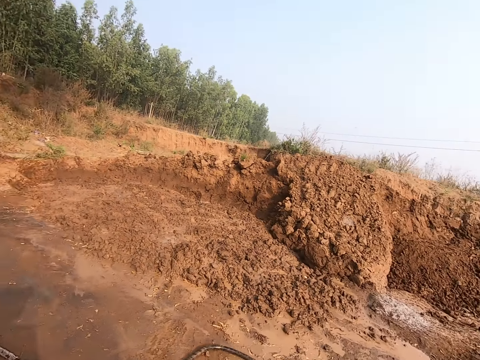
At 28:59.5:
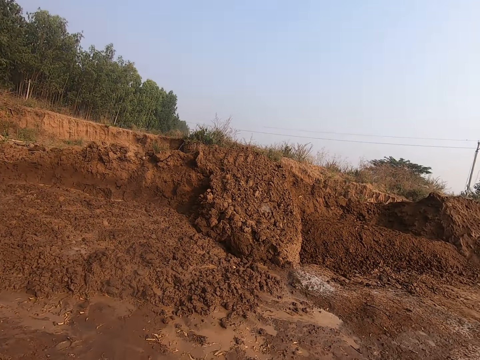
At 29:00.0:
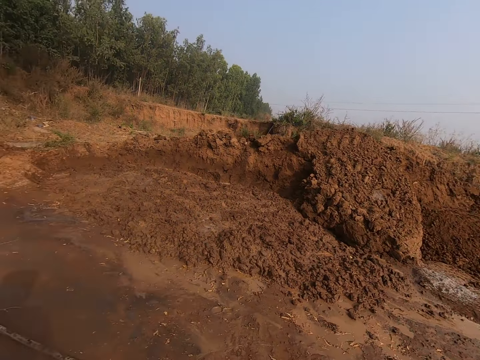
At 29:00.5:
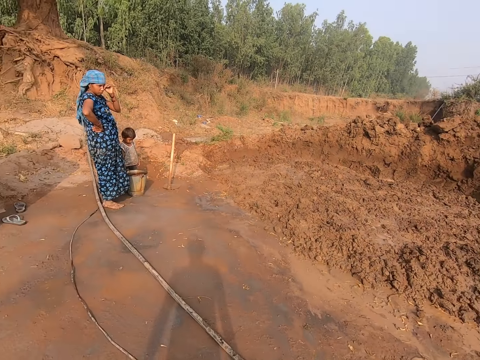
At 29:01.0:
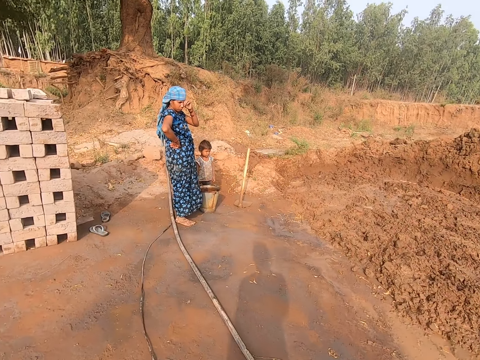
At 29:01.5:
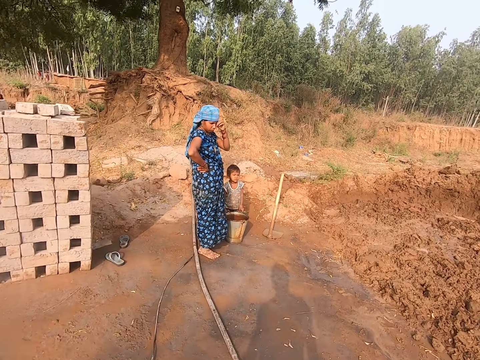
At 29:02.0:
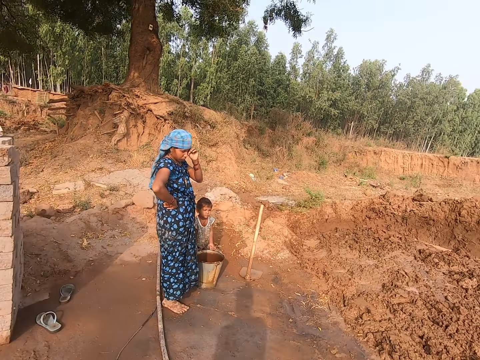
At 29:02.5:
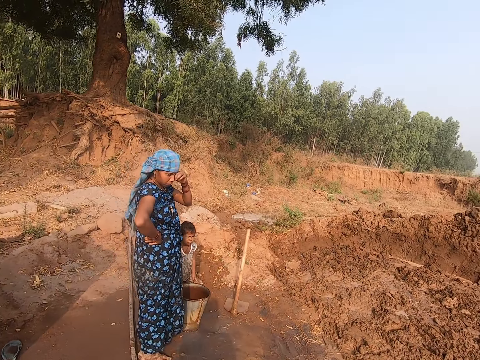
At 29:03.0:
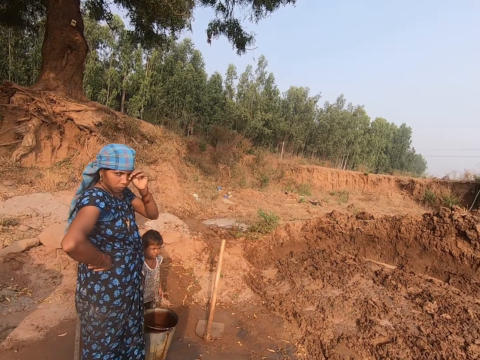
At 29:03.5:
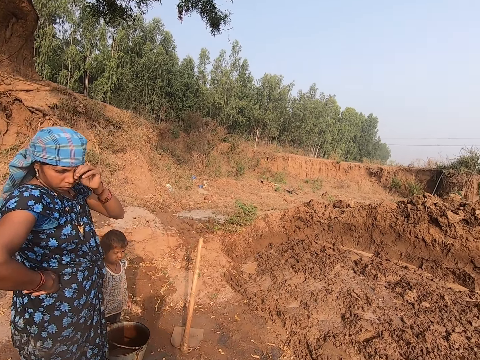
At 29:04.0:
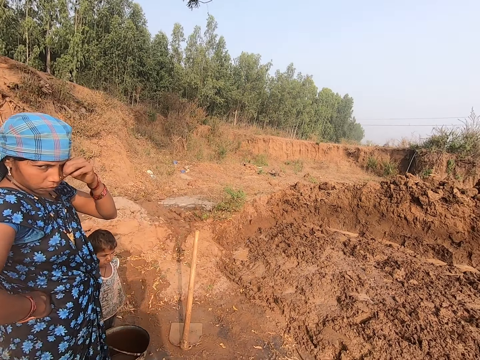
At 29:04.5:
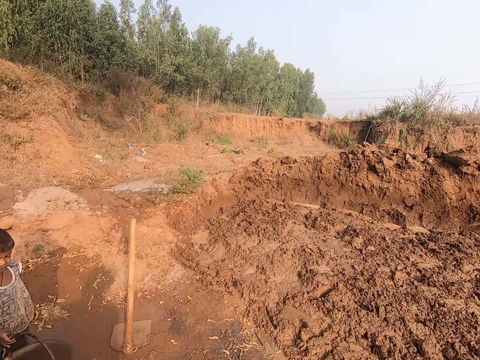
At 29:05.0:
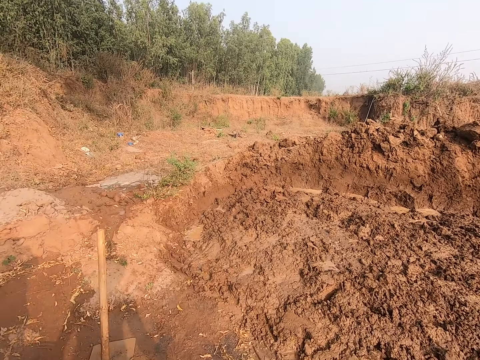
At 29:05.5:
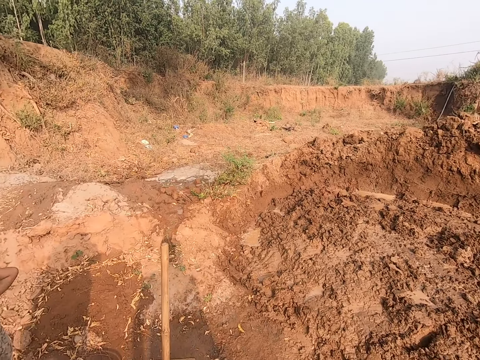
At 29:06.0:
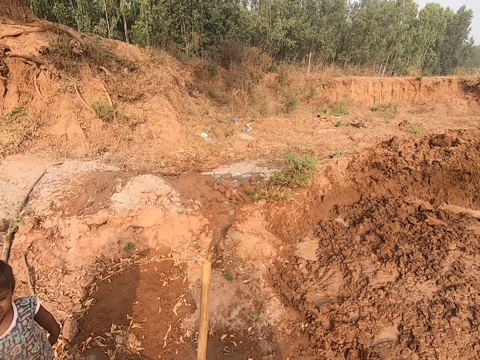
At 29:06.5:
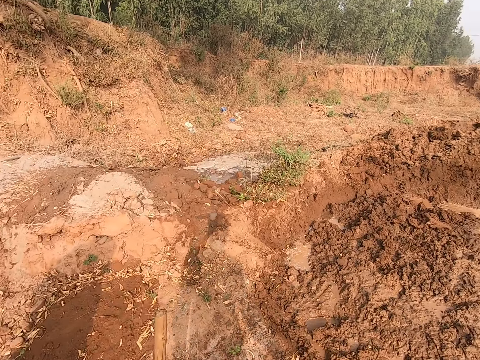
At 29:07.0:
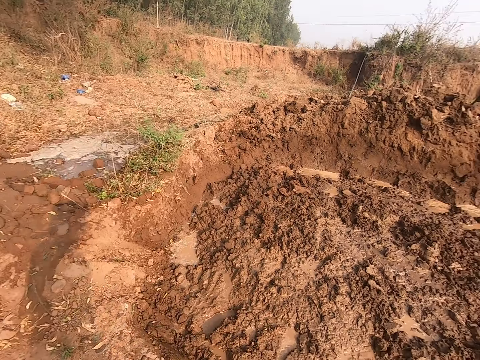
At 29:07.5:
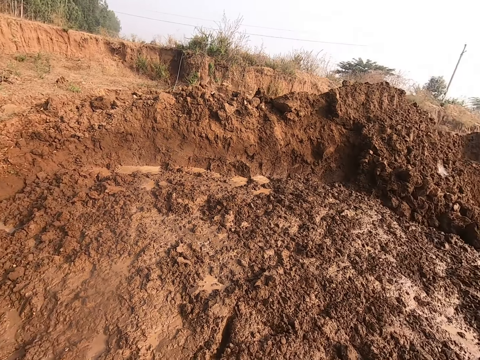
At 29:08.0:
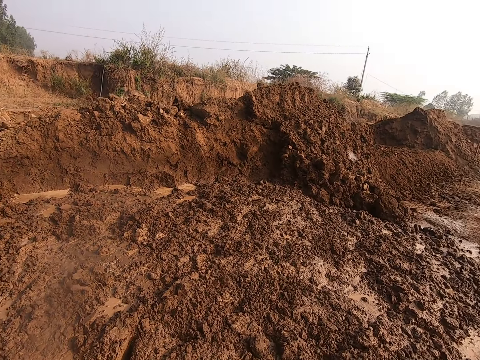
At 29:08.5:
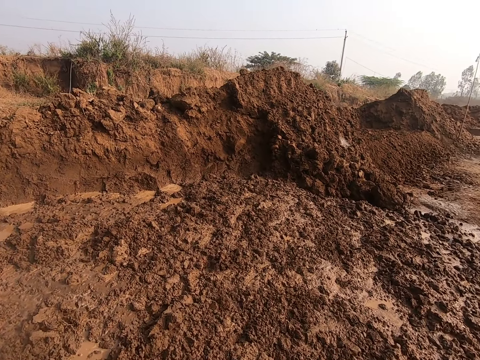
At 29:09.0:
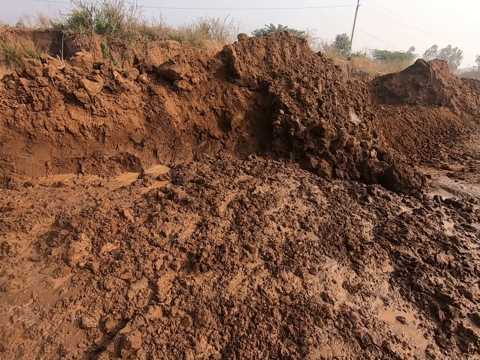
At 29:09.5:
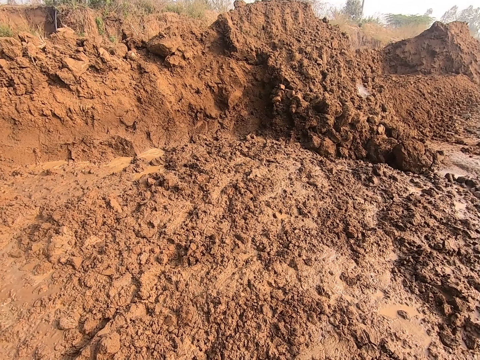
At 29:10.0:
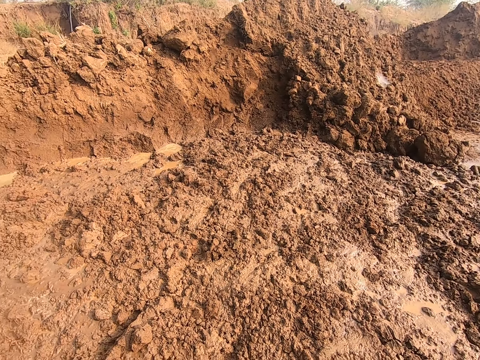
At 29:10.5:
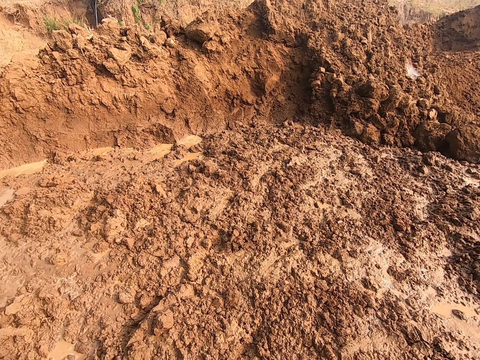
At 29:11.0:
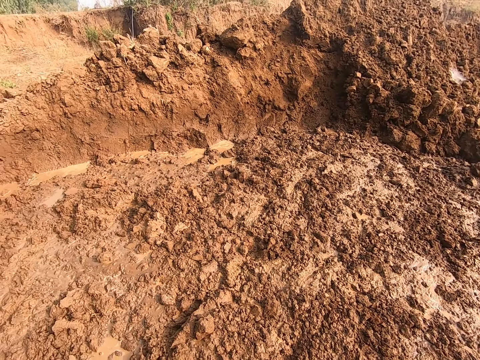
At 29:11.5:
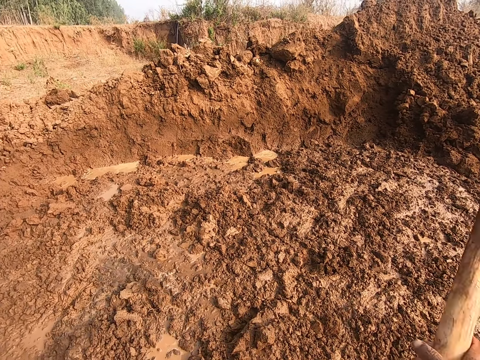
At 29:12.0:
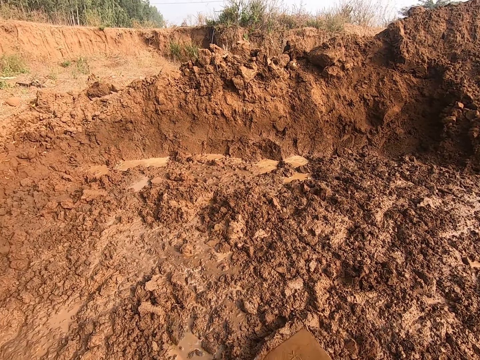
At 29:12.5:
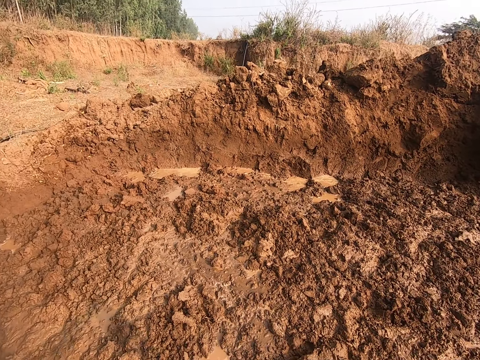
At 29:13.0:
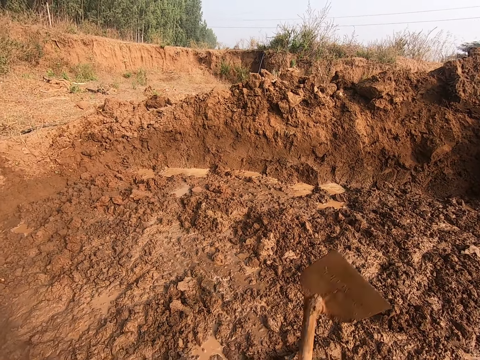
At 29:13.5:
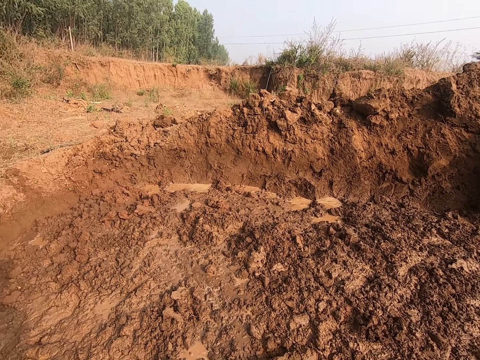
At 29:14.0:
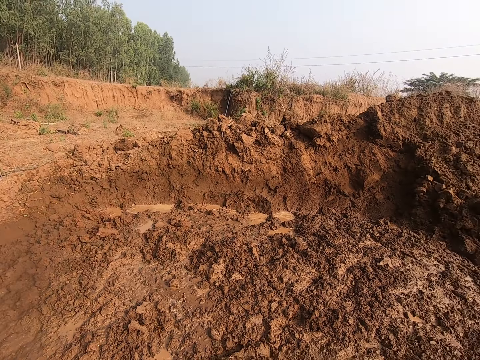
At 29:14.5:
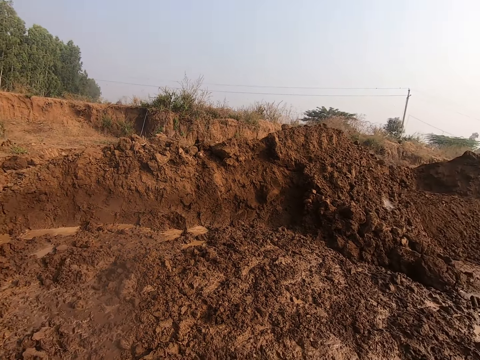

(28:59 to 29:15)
The child waves her left hand in the air. The camera wearer digs the muddy soil. He hits the ground with the hoe in his hands.

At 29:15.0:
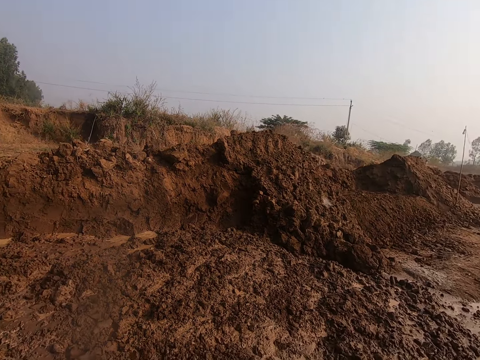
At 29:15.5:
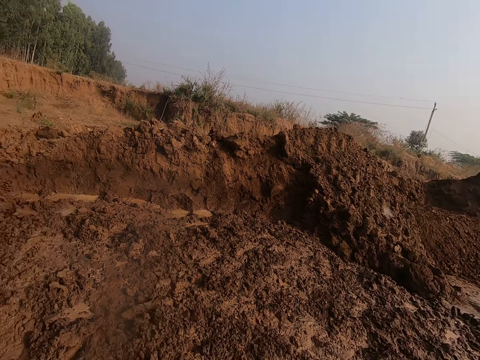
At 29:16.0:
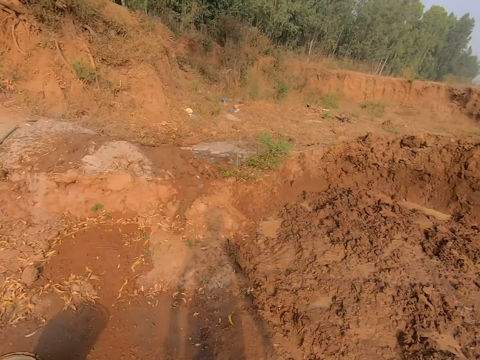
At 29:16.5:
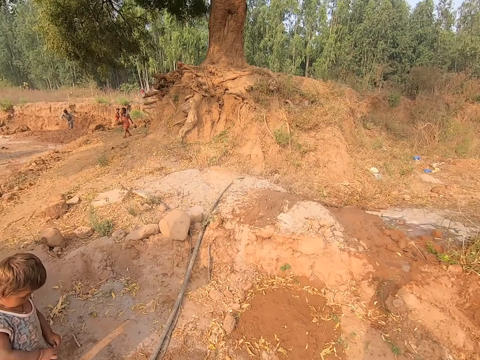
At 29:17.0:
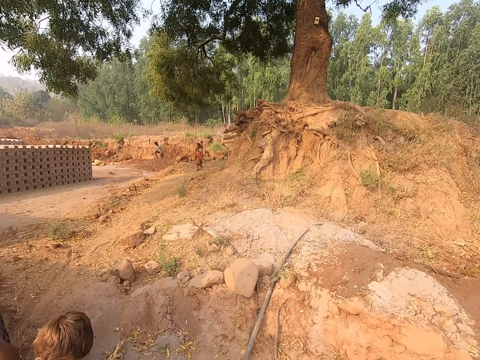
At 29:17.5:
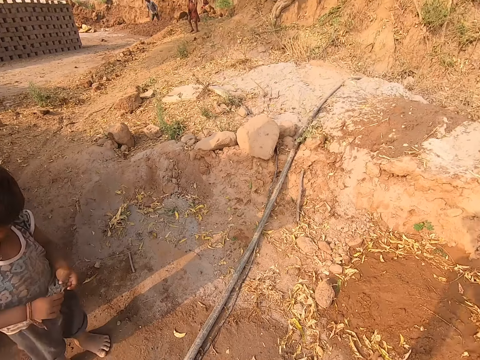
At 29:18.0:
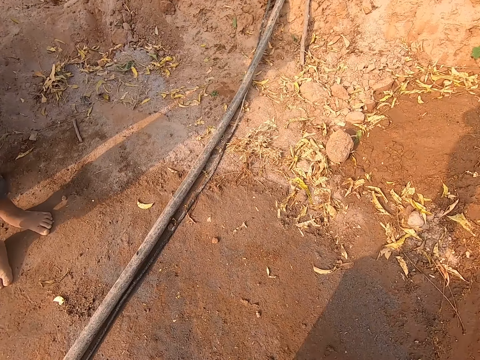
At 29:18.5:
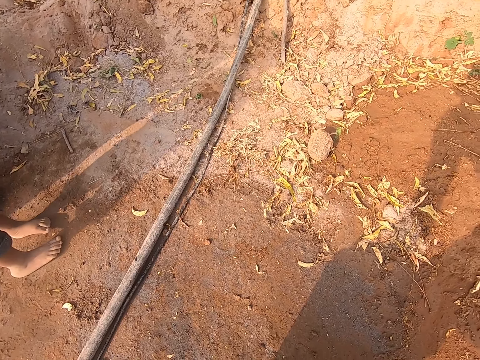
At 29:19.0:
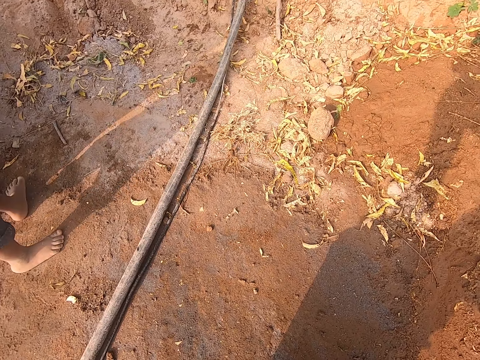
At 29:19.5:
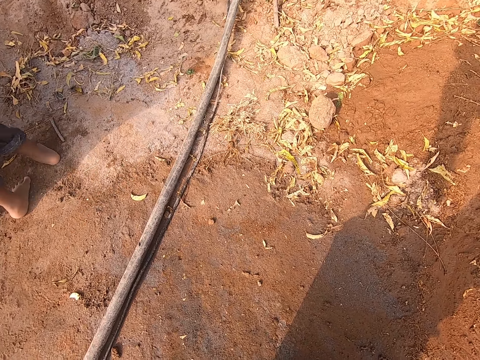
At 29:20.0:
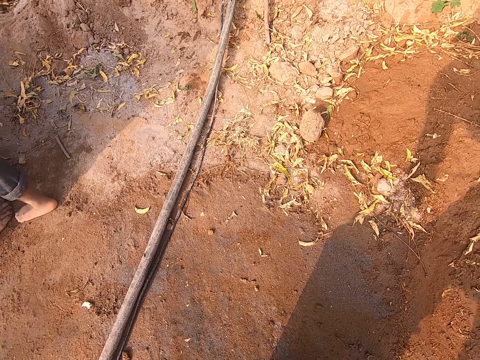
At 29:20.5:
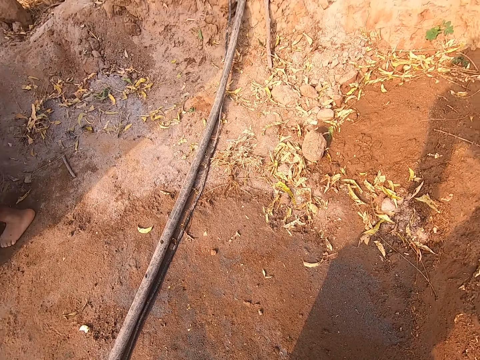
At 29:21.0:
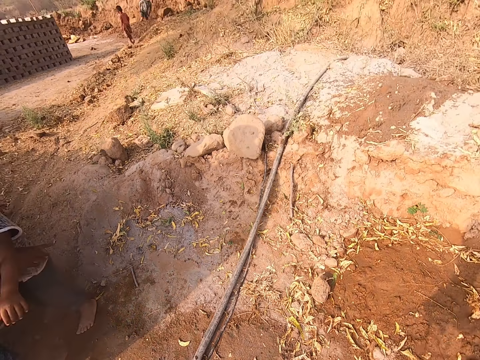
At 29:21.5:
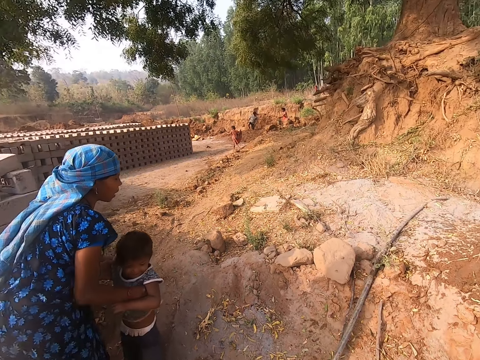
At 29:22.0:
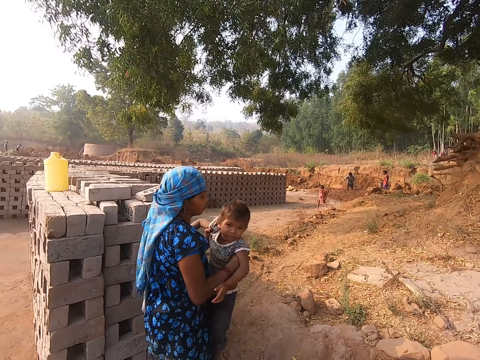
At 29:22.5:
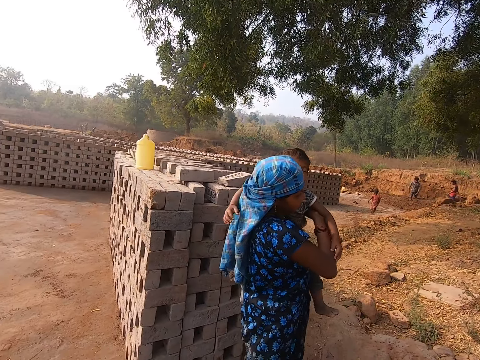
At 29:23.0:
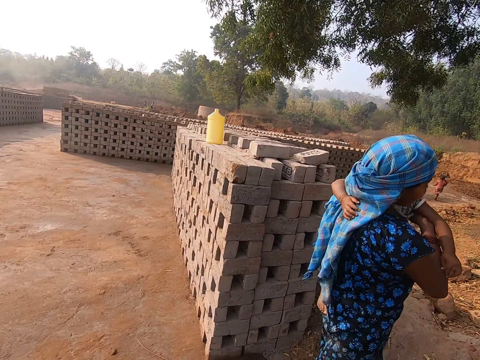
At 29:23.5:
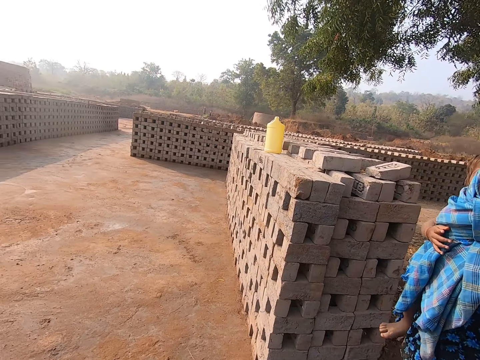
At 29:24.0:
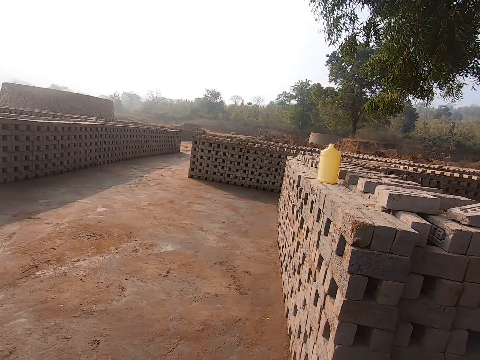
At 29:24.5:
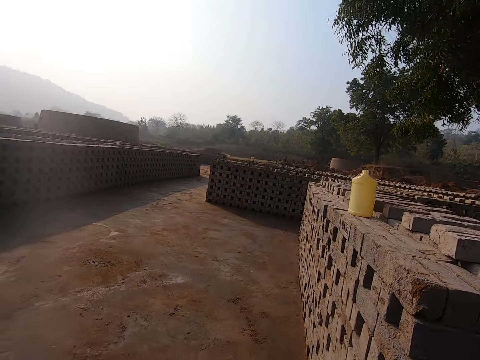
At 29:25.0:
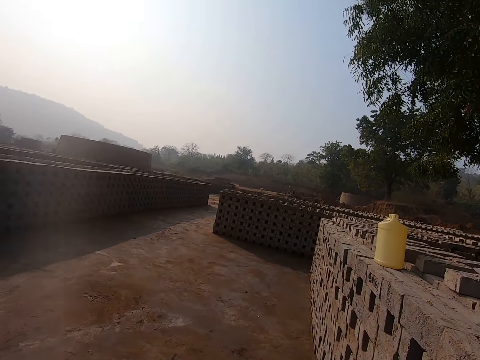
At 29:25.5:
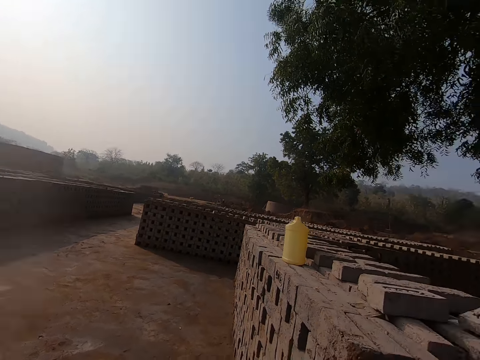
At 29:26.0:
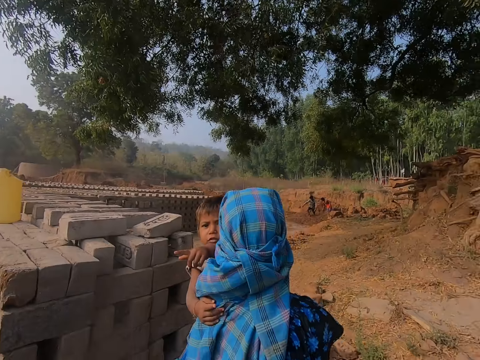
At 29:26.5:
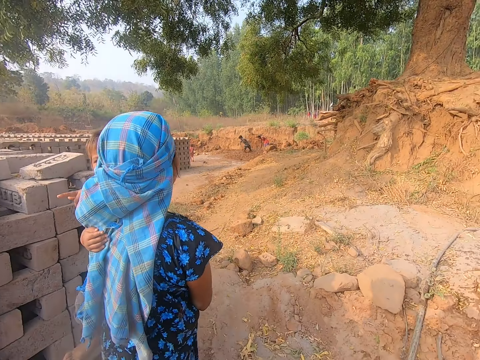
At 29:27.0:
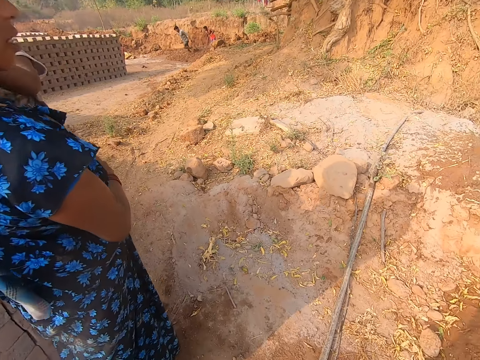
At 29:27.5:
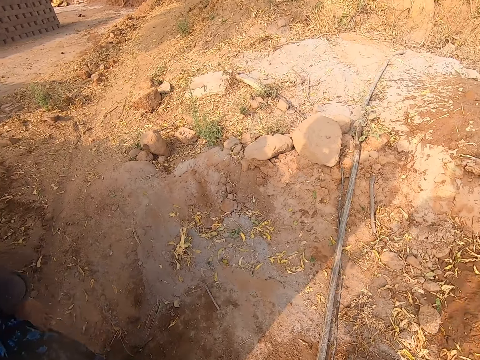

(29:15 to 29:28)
The child holds a paper with his hands. The camera wearer washes his hands in the bucket. The woman lifts the child from the ground with her hands, carries the child on her body, and talks to the child. The camera wearer walks on the ground. He converses with the woman and the child. The child points to the camera wearer with his right hand.
